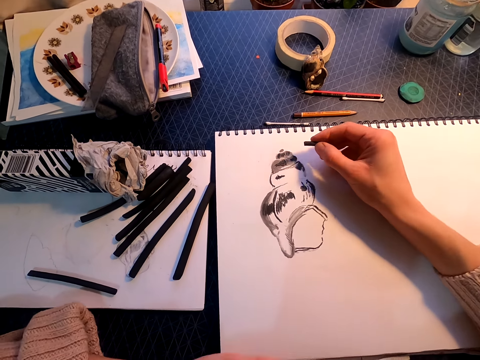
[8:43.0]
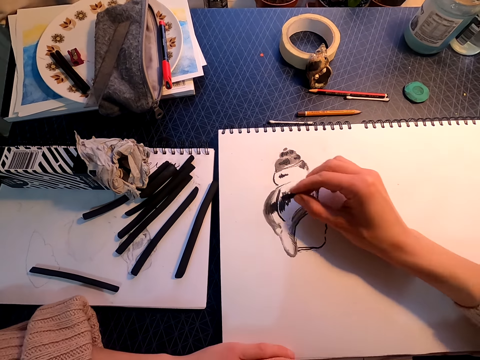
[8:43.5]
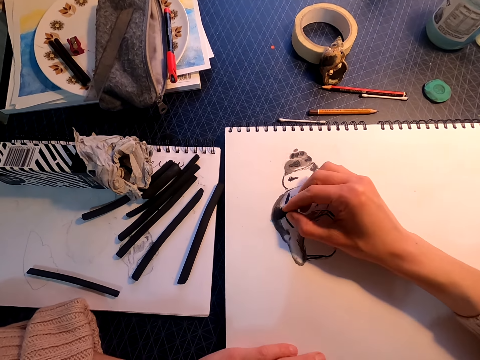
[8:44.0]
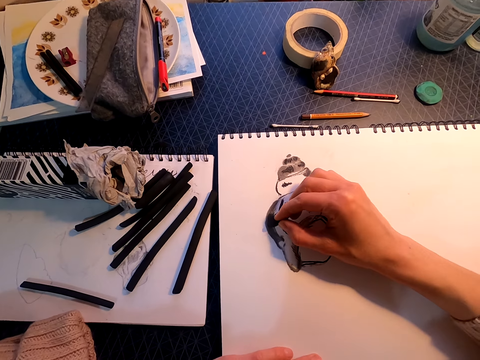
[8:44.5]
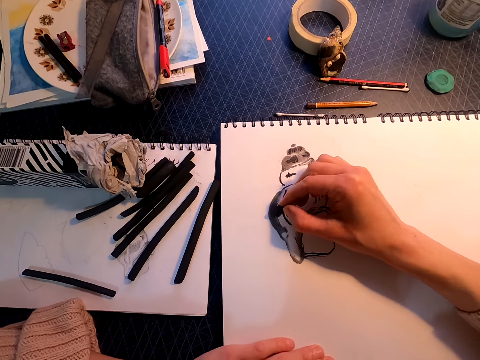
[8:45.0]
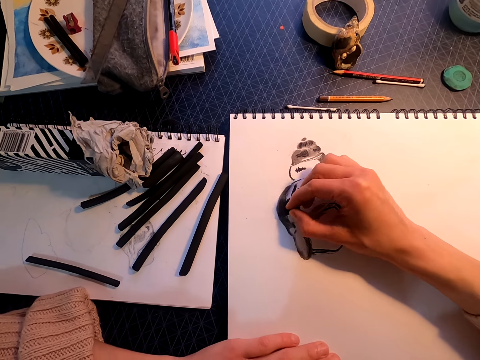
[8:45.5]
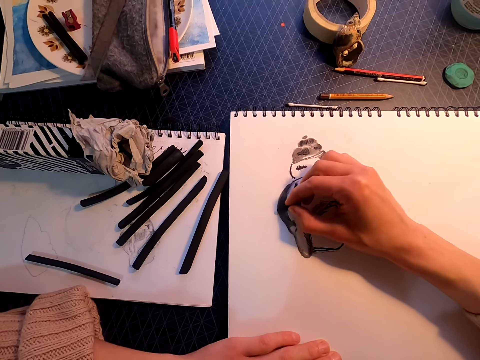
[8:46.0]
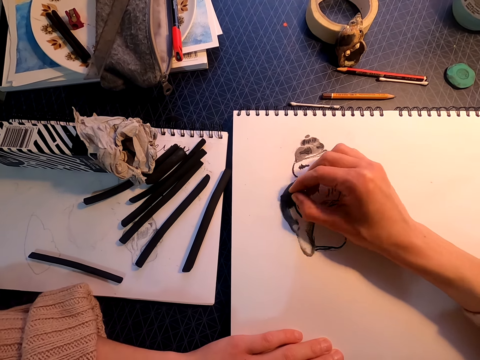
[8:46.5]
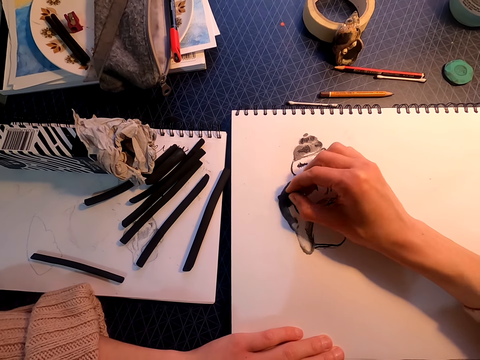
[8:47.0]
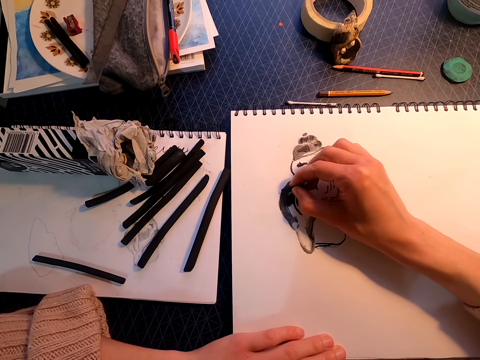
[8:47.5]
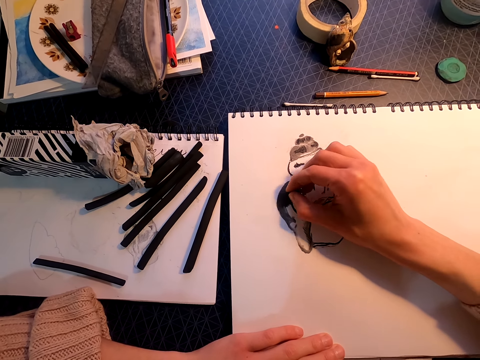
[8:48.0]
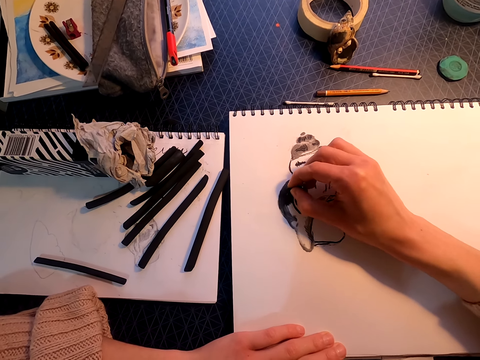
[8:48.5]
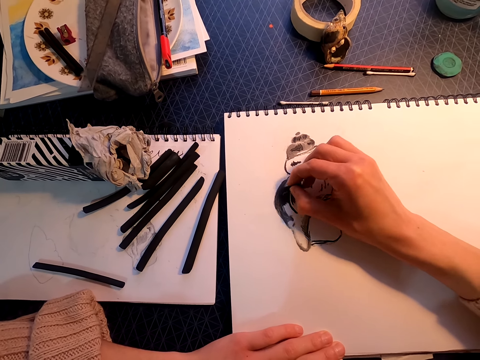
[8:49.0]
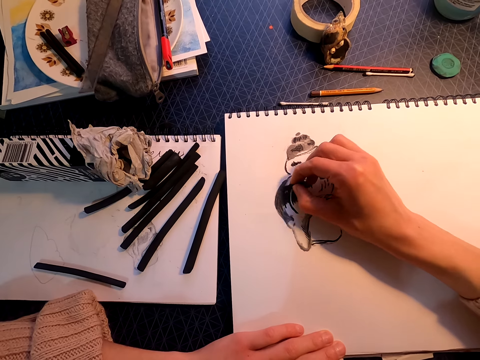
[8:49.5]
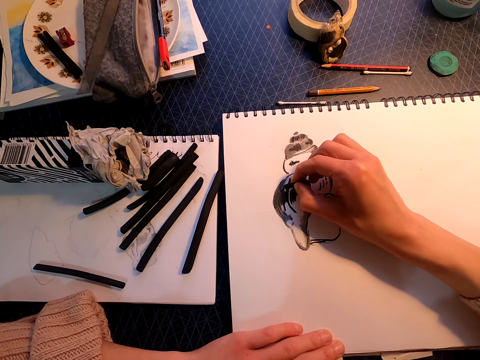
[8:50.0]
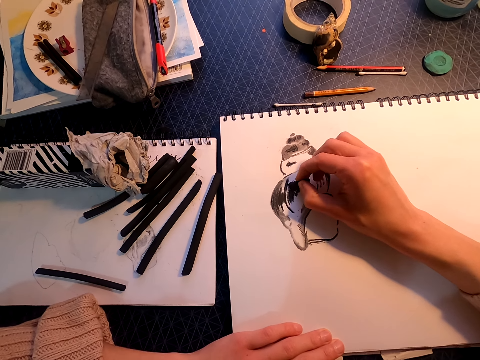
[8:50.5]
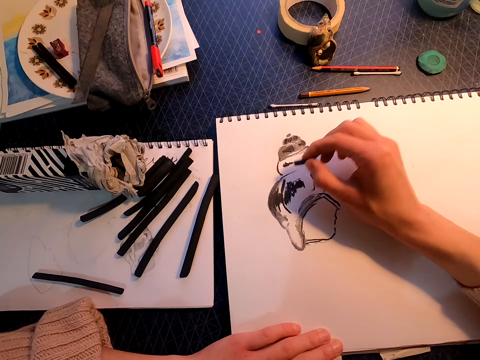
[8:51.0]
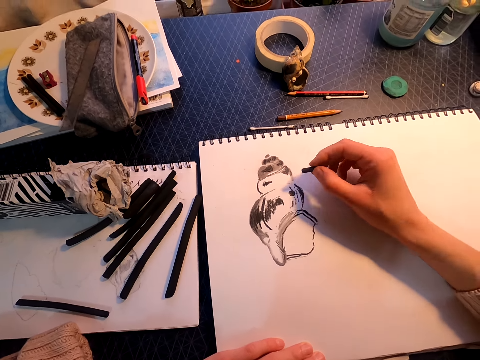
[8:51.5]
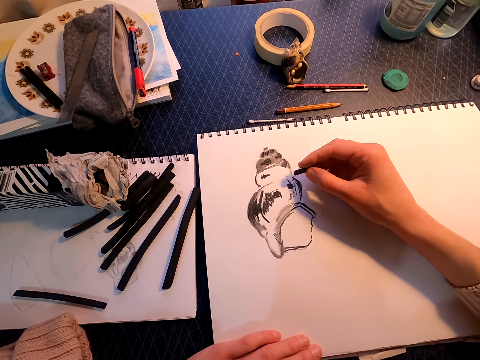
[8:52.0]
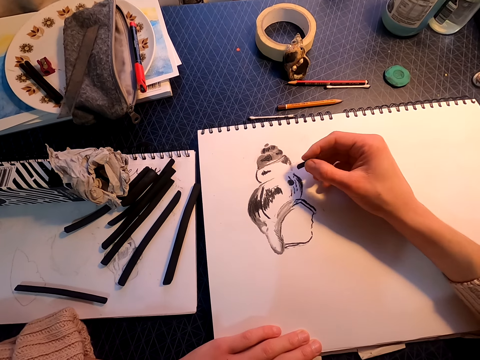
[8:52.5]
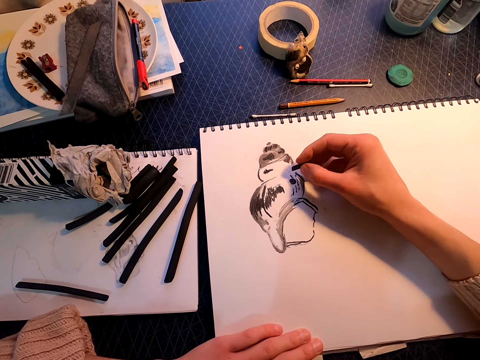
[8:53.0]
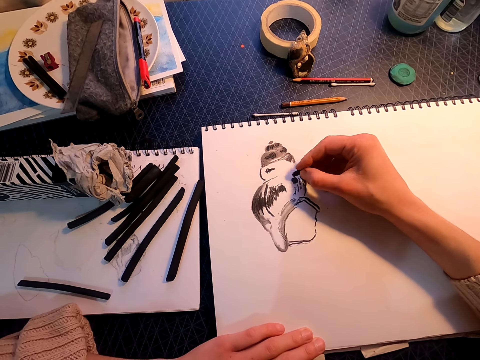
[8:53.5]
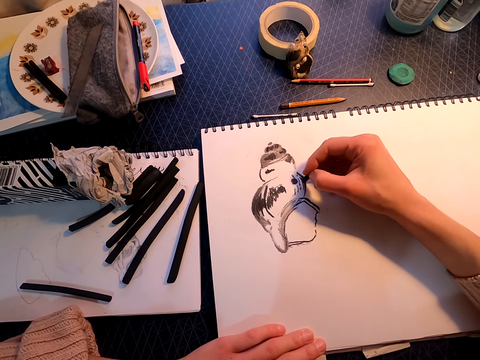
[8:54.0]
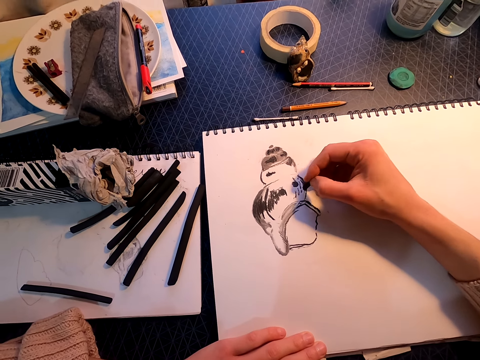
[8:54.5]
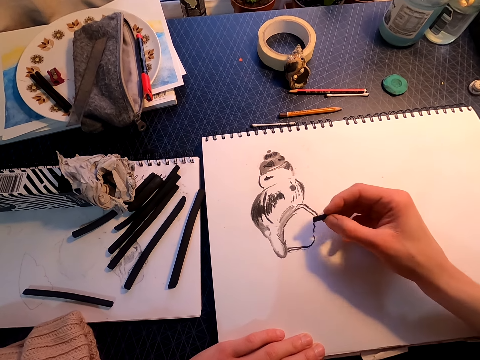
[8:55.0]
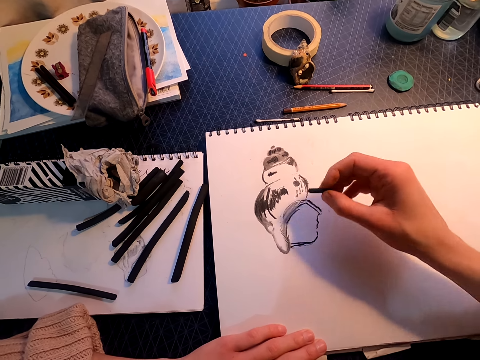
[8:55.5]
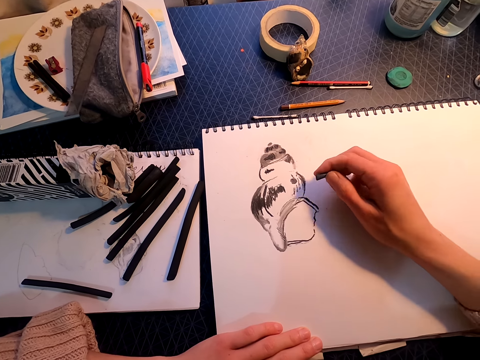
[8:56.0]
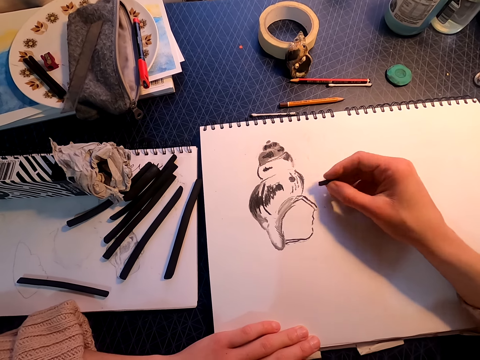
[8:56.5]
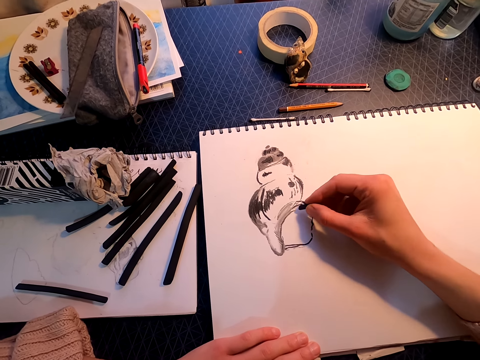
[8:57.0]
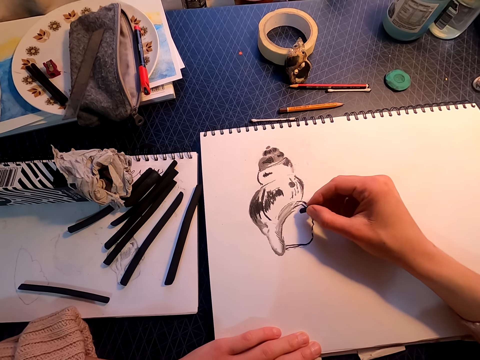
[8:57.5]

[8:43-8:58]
The camera wearer moves the right hand. They draw on the drawing book with a willow charcoal. They move the right hand. They draw on the drawing book with the willow charcoal. They move the right hand.

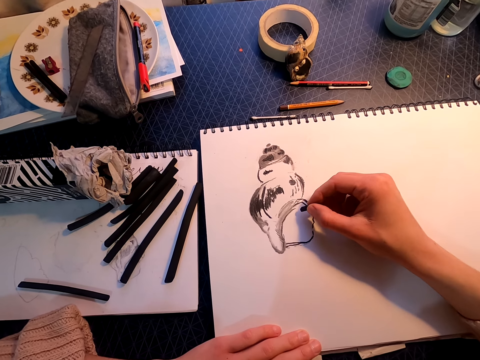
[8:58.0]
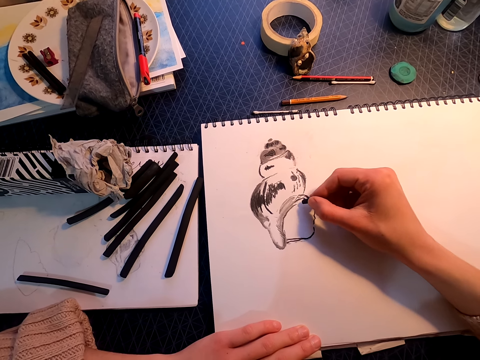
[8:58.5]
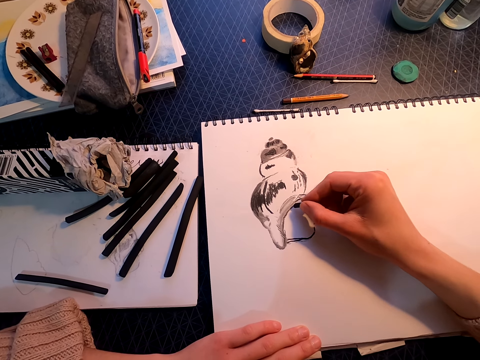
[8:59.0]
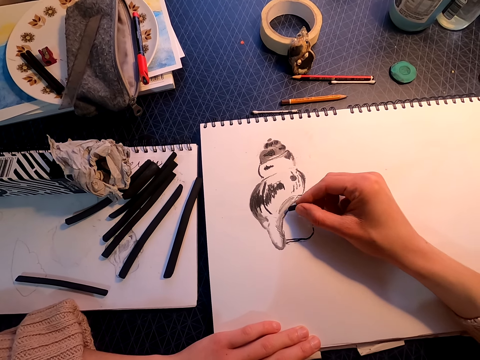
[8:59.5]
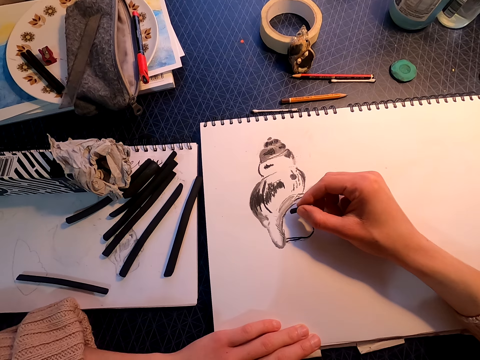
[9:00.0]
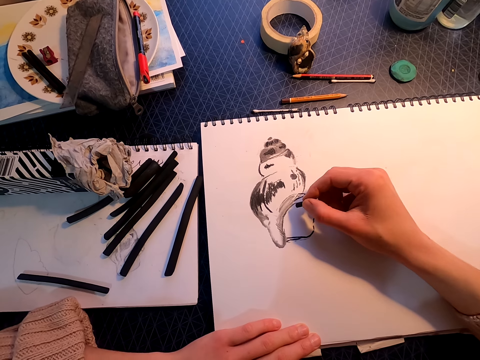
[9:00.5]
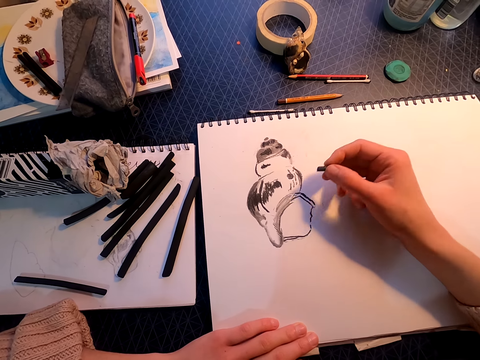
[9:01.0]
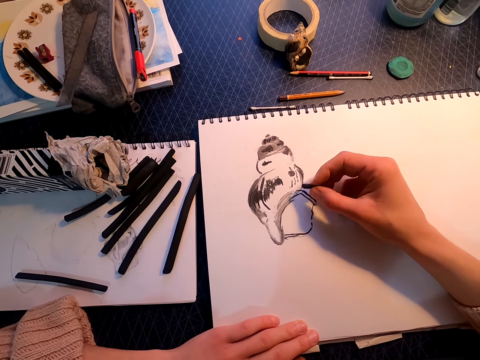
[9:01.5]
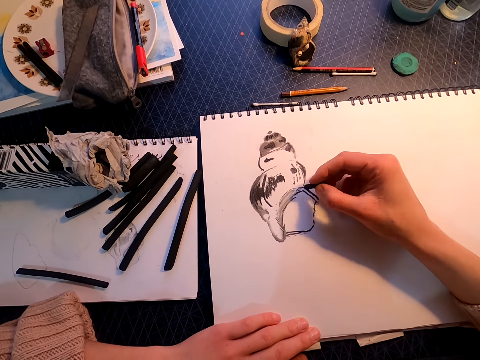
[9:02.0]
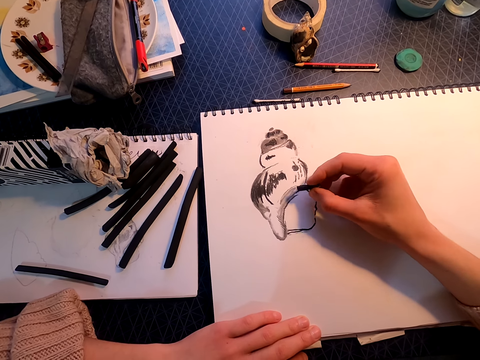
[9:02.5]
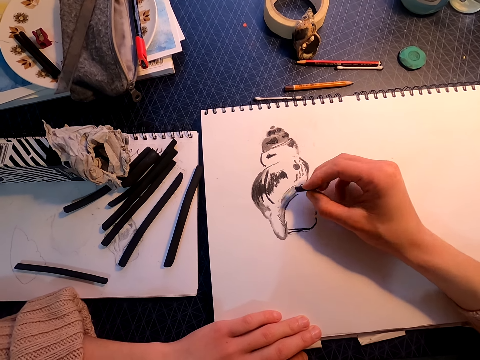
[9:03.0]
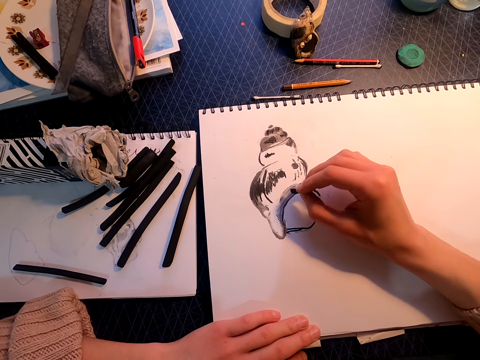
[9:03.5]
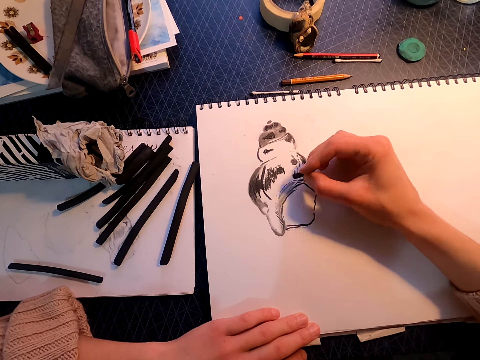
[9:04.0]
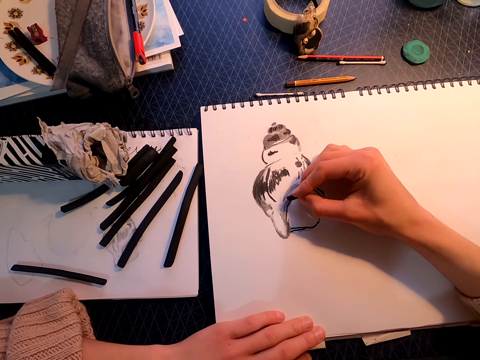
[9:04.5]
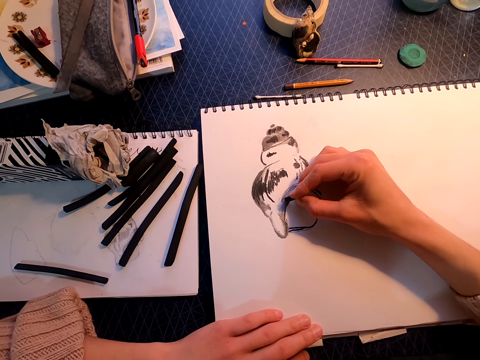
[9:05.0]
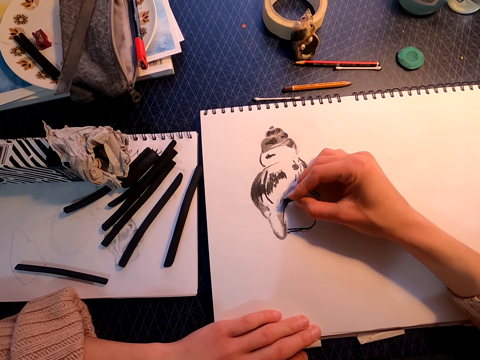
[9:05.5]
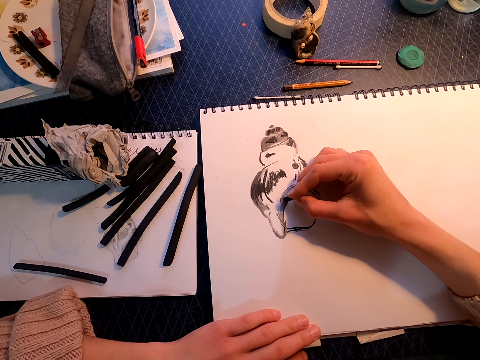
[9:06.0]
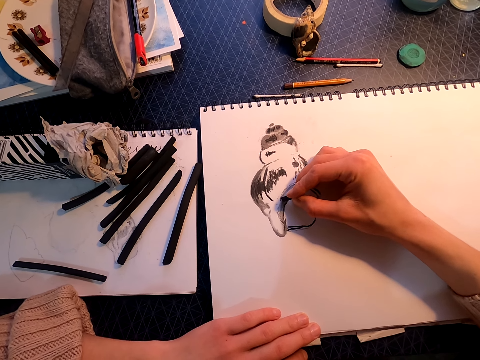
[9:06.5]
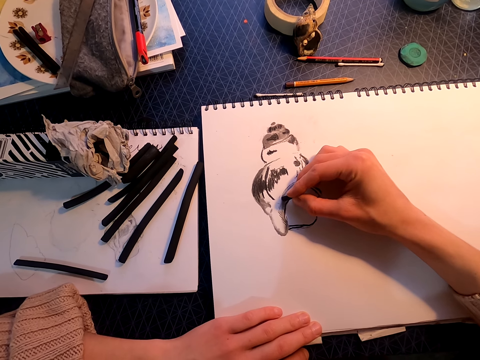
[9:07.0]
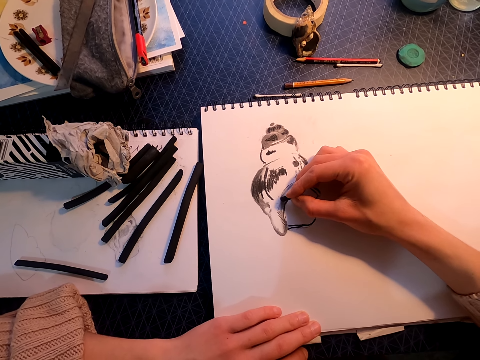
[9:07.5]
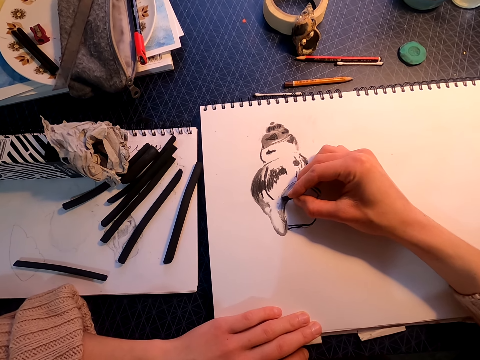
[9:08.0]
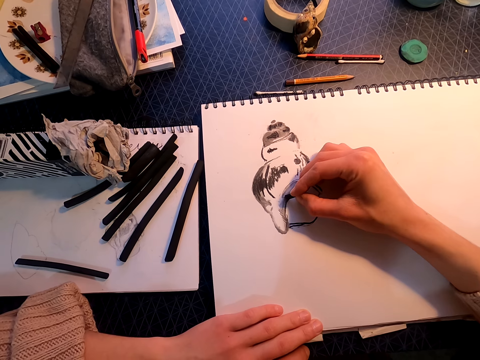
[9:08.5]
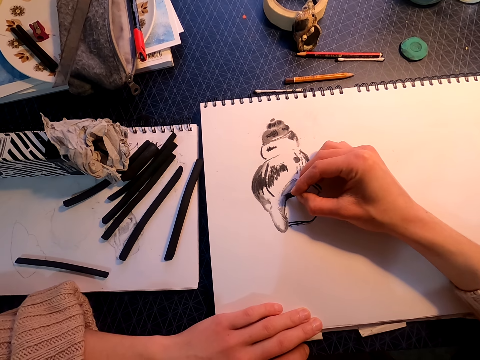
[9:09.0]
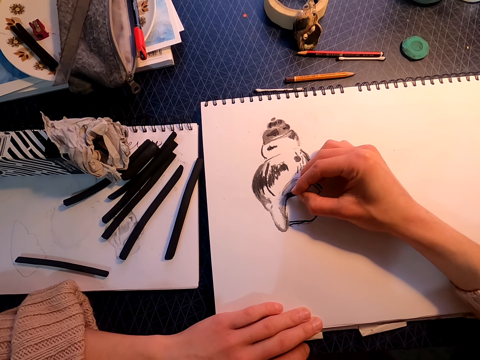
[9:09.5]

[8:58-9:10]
The camera wearer draws on the drawing book with a willow charcoal. They move the right hand. They draw on the drawing book with the willow charcoal.
